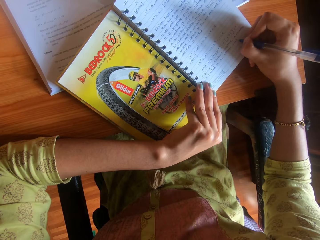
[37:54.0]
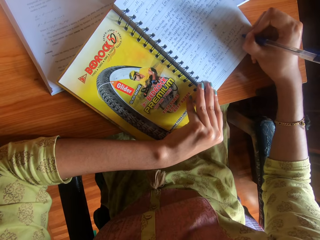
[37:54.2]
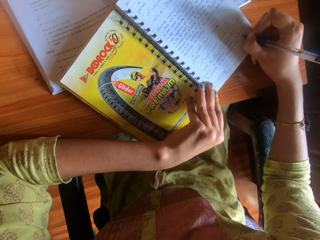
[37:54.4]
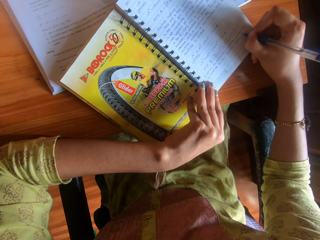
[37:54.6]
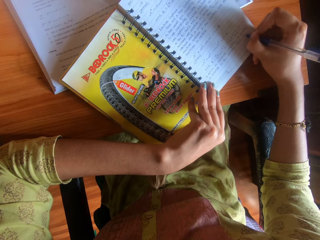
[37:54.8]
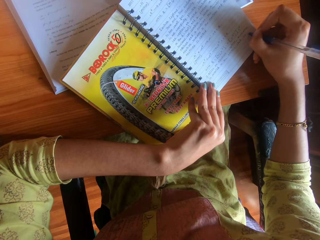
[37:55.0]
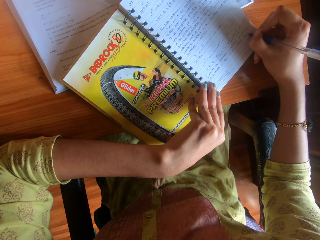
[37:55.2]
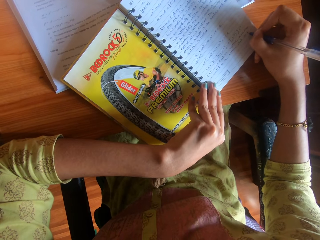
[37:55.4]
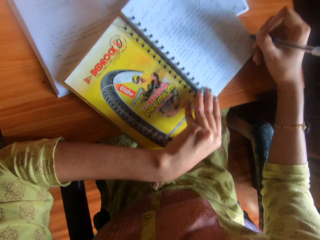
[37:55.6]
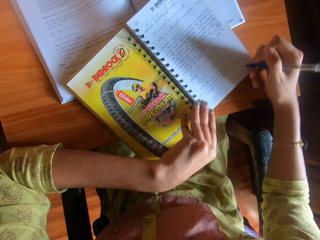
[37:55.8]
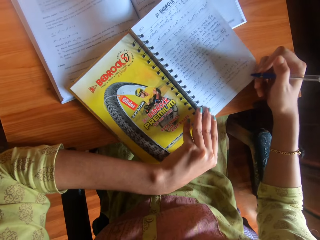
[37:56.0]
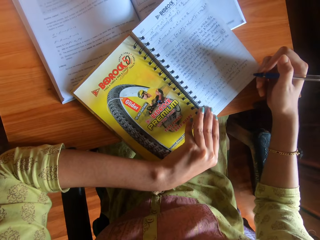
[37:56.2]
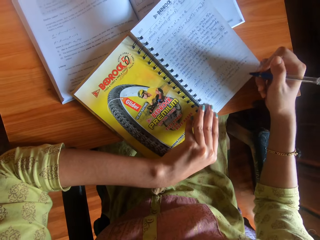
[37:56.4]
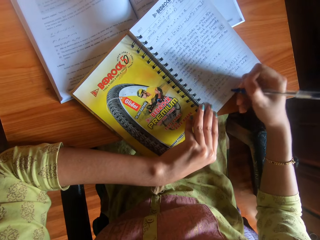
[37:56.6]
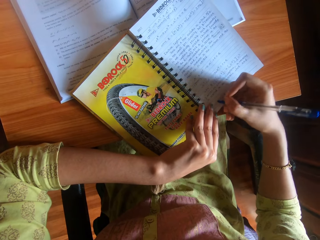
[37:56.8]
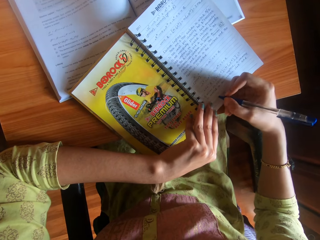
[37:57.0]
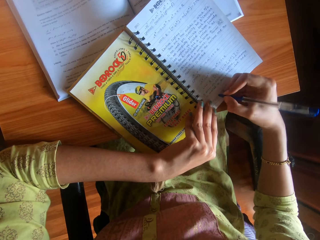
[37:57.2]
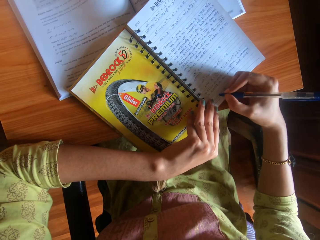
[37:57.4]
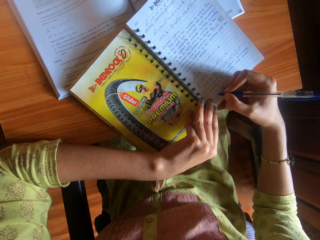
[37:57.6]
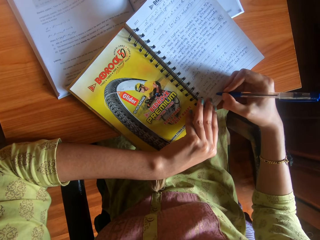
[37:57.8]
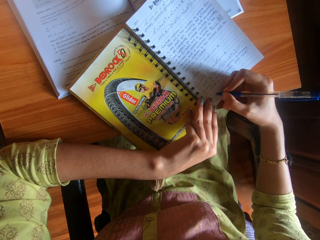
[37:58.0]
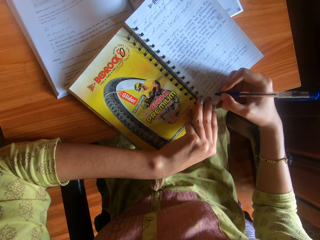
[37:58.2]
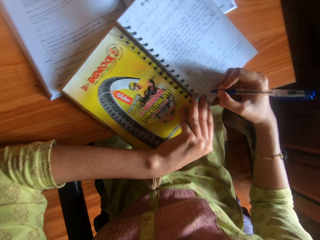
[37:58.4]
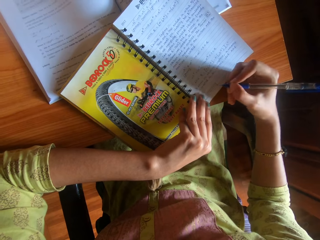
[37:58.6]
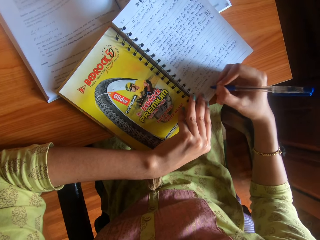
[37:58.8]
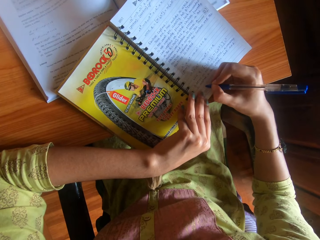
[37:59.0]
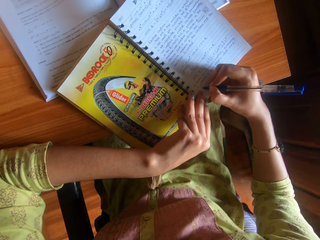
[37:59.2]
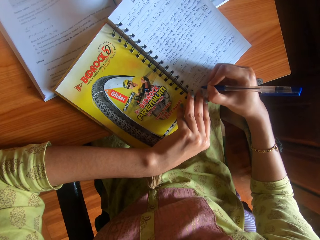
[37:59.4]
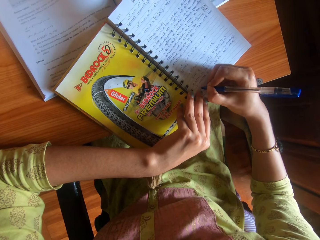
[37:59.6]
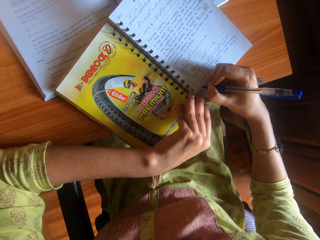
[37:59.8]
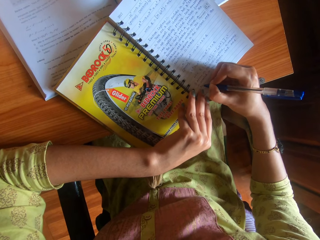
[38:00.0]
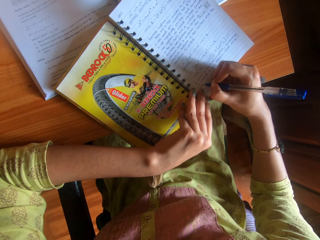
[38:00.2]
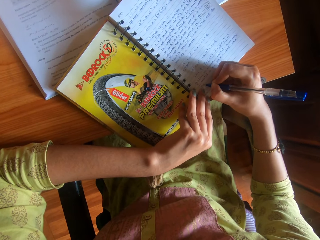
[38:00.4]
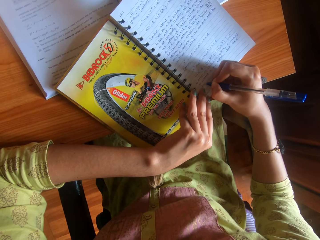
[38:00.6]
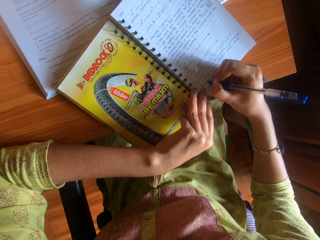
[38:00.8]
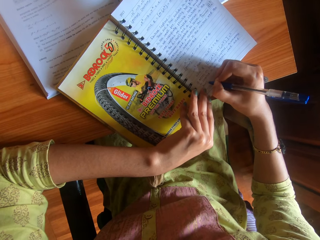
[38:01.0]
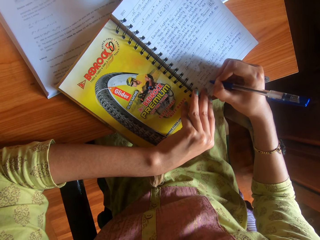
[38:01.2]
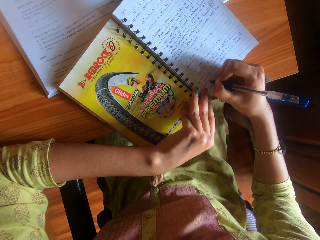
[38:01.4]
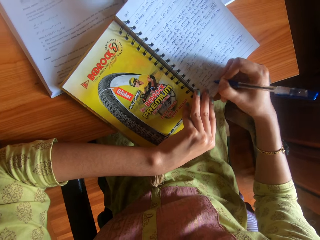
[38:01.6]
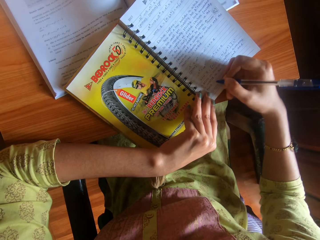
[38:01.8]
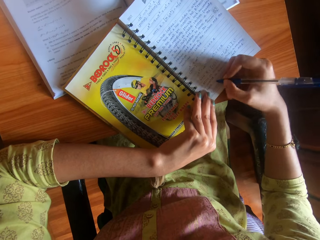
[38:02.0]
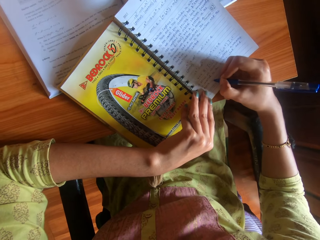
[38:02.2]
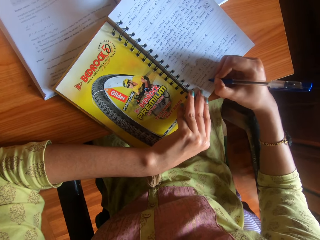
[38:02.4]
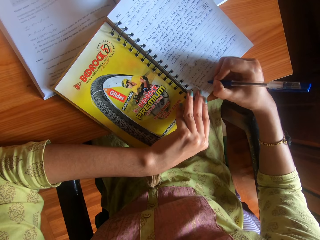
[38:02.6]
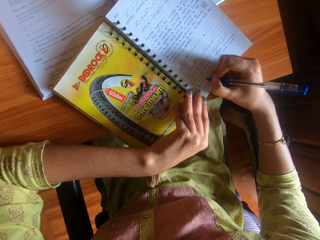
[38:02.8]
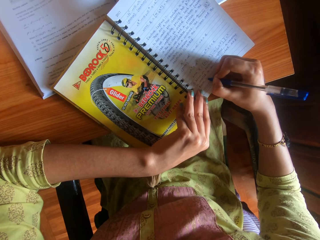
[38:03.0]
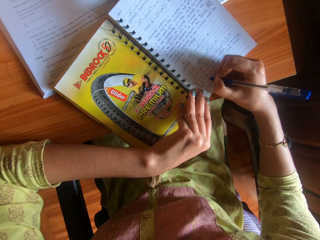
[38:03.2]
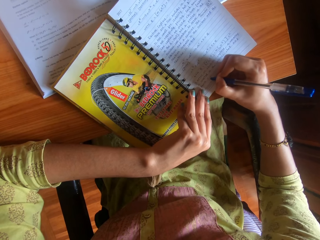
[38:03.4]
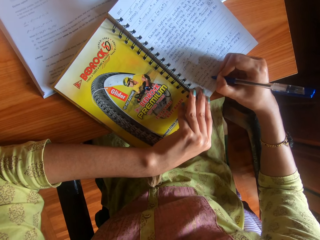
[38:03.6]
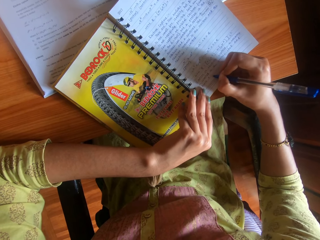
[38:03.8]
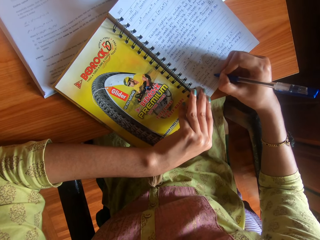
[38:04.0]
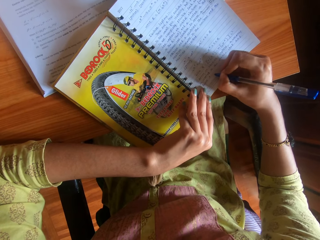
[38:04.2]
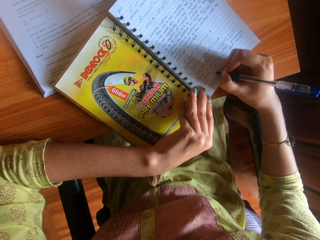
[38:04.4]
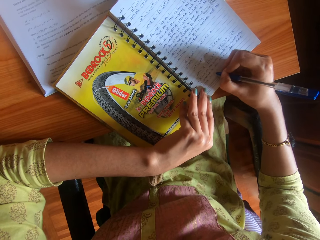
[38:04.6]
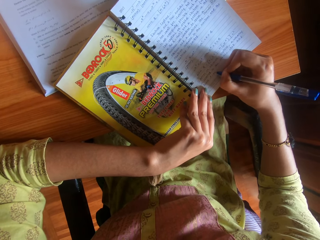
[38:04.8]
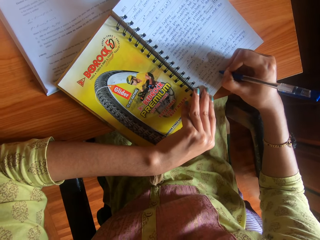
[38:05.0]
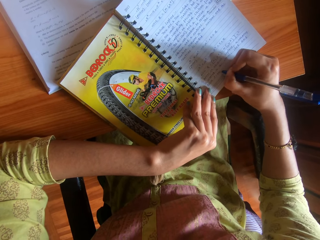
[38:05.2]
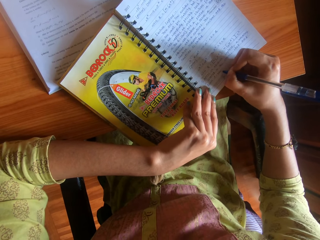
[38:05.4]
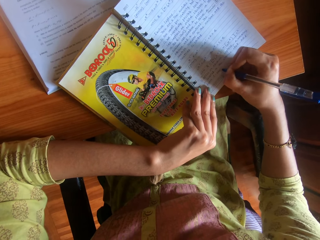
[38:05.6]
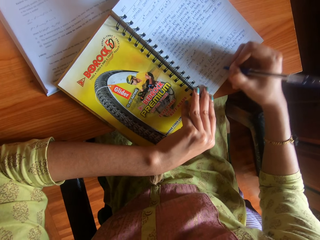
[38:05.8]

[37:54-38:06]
The camera wearer adjusts the book on the table with her left hand. She writes on the book on the table with the pen in her right hand.

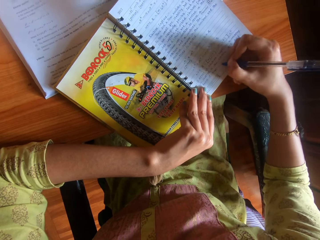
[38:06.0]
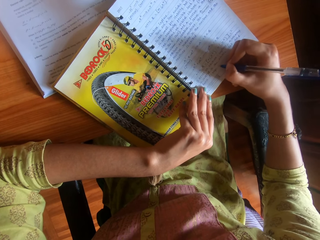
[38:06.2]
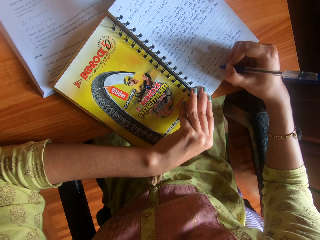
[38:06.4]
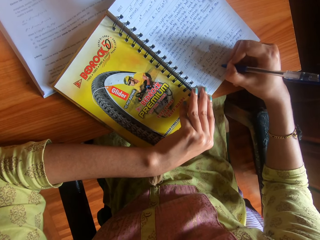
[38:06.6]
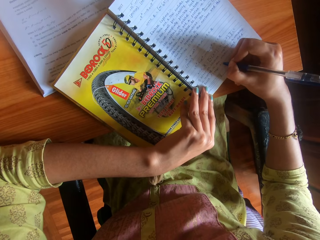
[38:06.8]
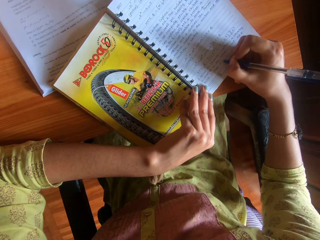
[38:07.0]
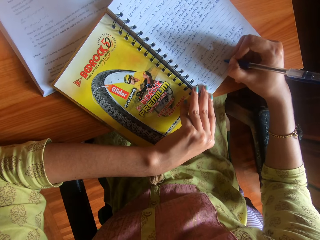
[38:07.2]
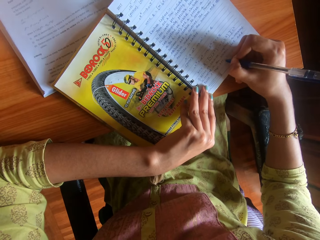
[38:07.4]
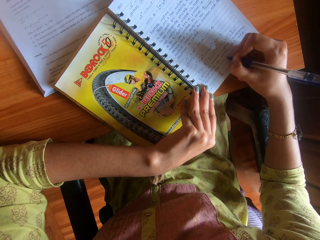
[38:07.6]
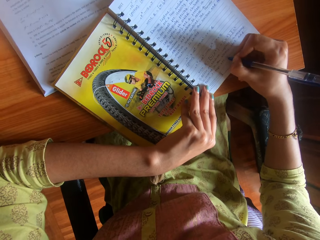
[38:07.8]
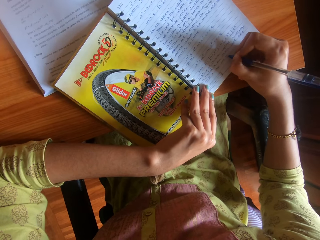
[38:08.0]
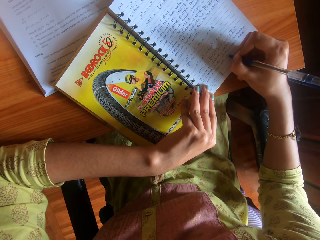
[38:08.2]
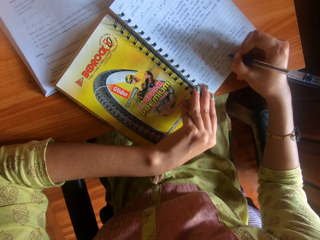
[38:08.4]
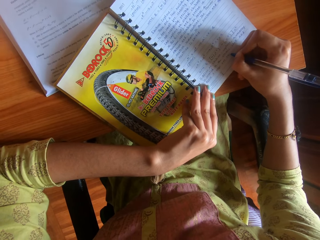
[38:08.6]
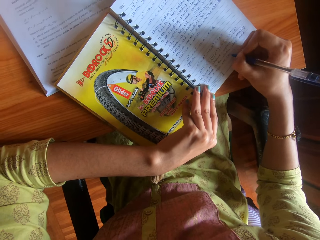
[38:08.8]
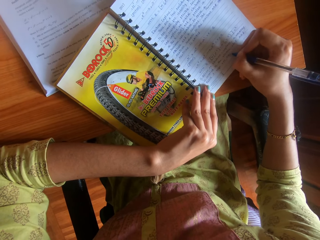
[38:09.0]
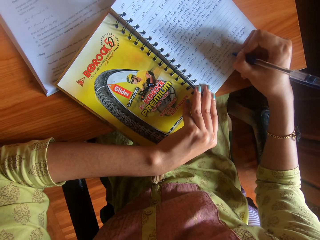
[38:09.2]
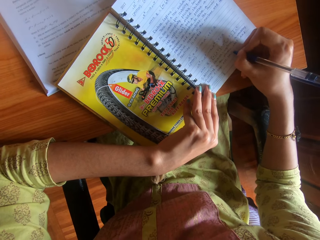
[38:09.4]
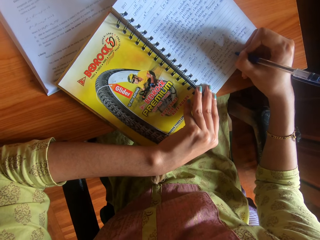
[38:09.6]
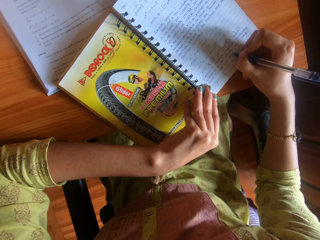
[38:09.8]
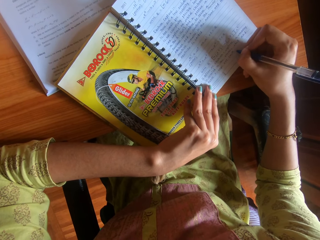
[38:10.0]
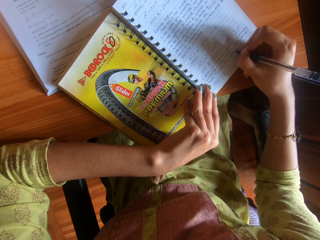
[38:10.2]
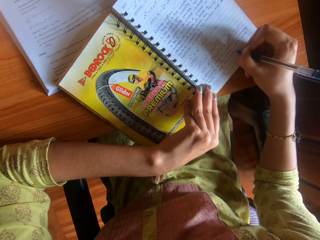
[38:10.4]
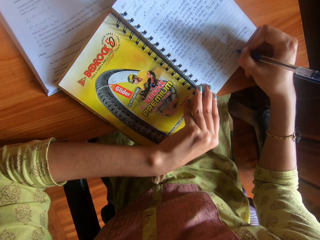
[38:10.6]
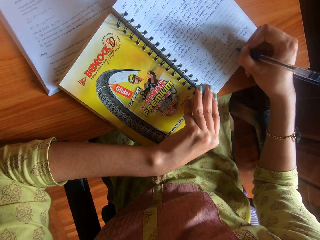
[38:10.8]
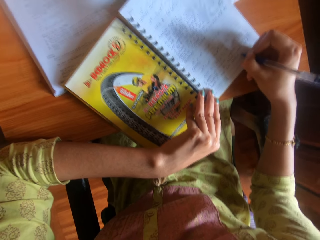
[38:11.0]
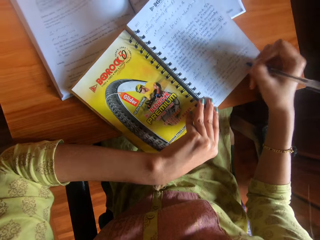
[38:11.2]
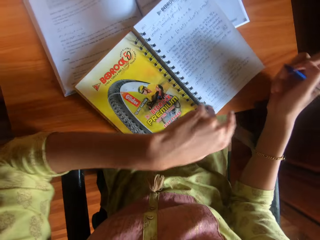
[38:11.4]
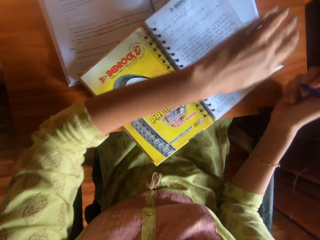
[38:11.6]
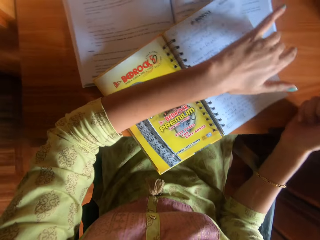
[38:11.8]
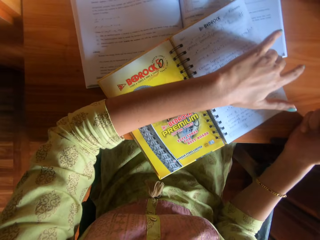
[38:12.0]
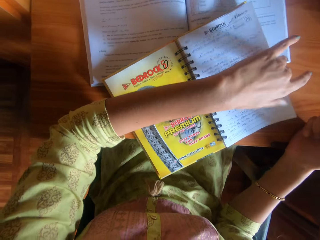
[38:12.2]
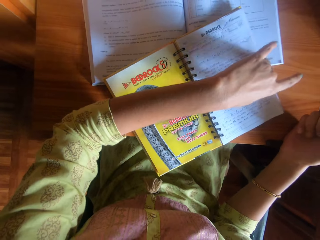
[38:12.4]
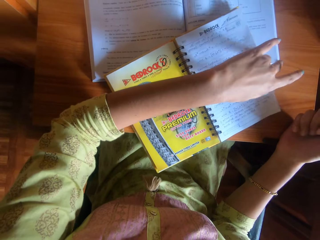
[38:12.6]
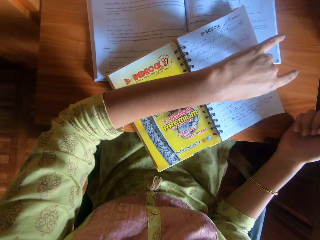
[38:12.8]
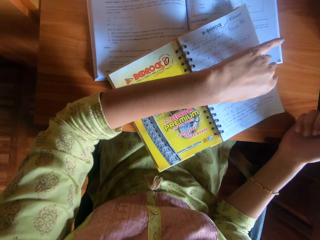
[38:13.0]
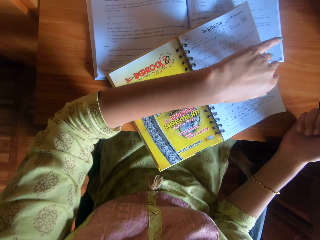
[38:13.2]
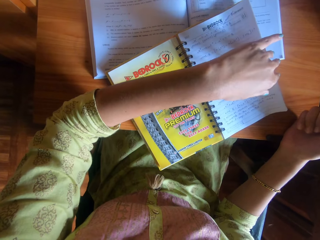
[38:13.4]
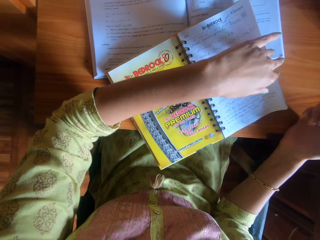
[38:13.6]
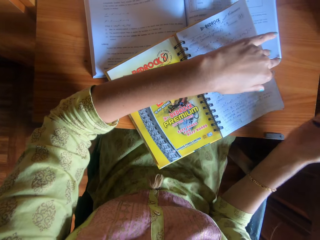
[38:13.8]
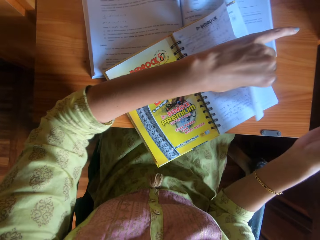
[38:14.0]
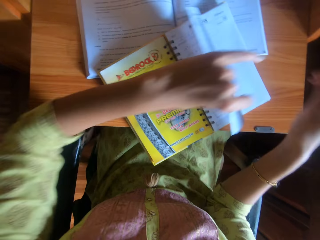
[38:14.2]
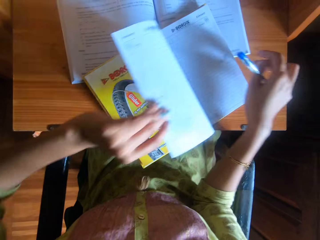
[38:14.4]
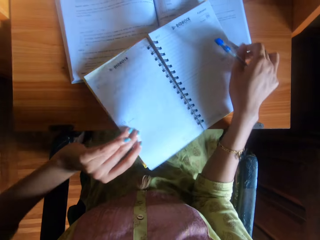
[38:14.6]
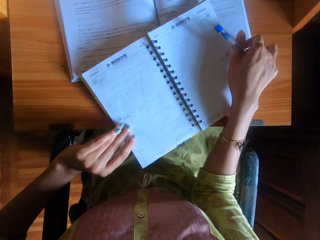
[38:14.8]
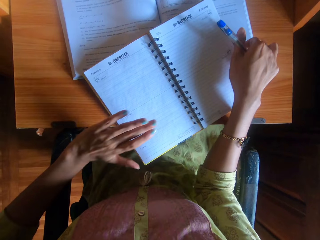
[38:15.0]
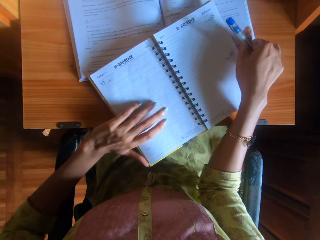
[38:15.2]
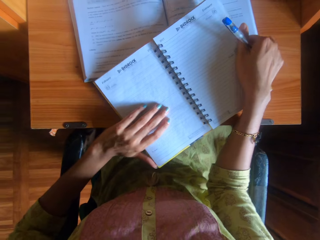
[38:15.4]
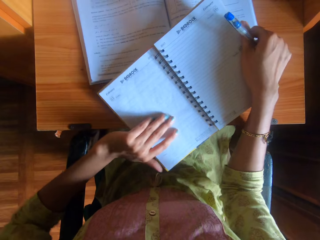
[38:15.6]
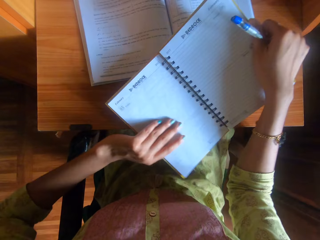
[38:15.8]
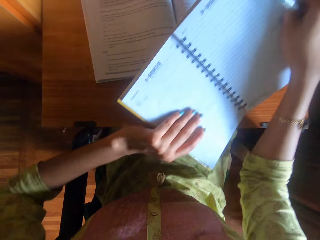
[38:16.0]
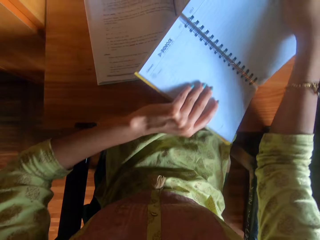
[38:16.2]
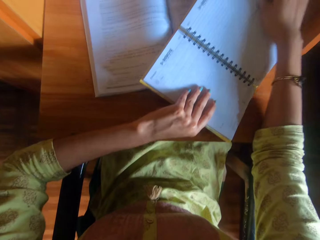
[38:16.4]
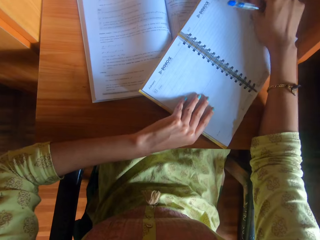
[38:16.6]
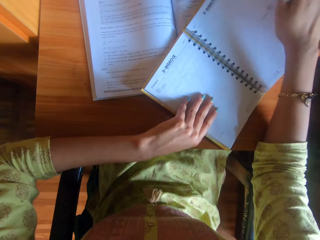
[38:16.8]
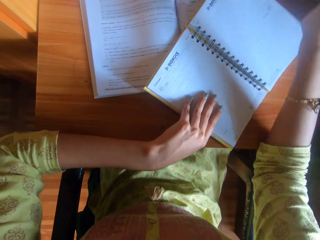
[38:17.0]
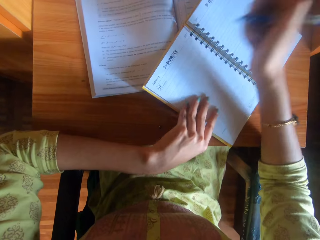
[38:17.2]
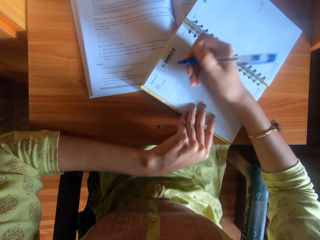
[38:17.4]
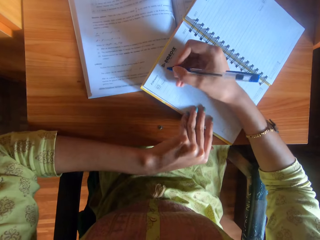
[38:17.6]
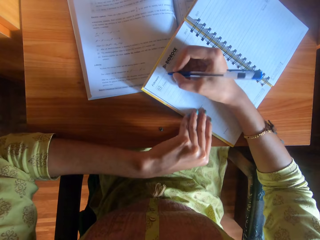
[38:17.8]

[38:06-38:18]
The camera wearer flips a page of the book with her left hand. She moves the book on the table with her hands and holds the book with both hands.
